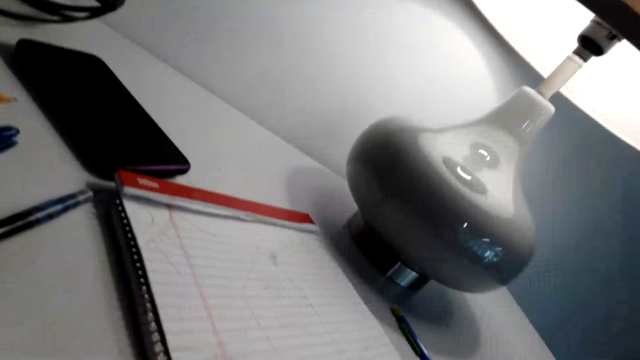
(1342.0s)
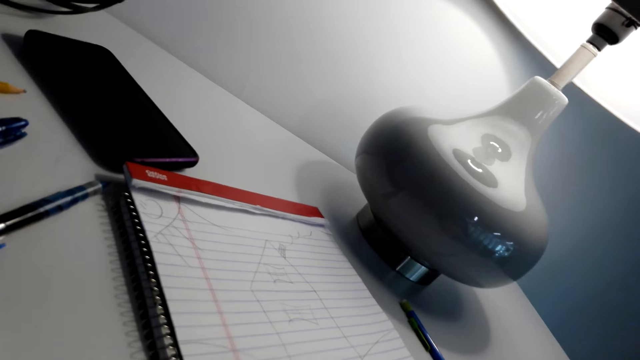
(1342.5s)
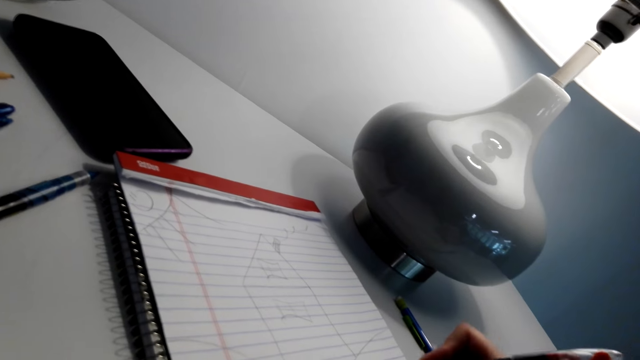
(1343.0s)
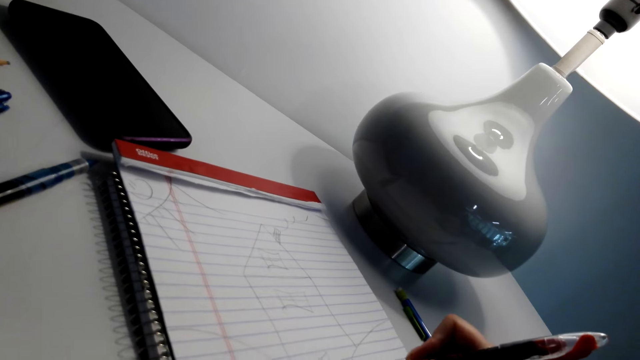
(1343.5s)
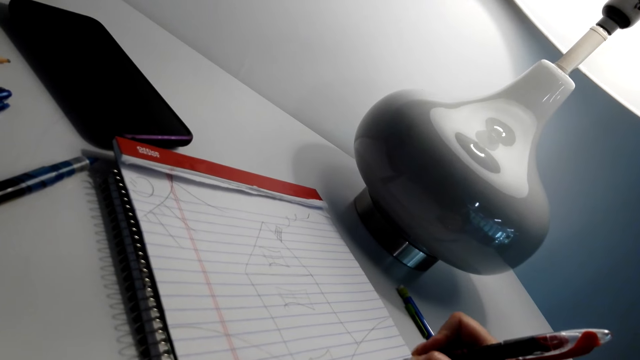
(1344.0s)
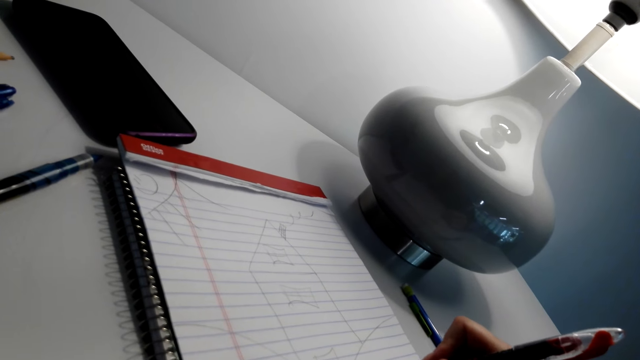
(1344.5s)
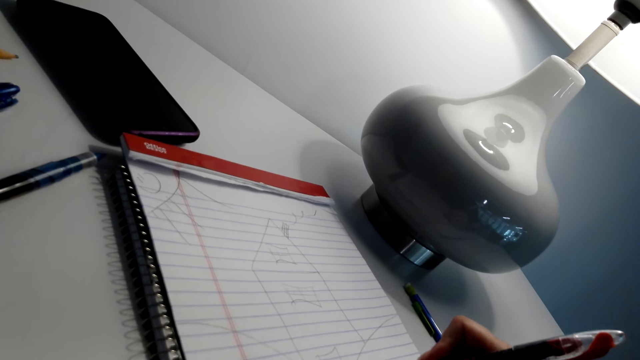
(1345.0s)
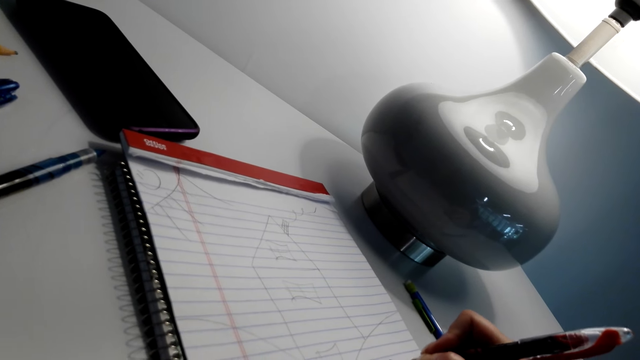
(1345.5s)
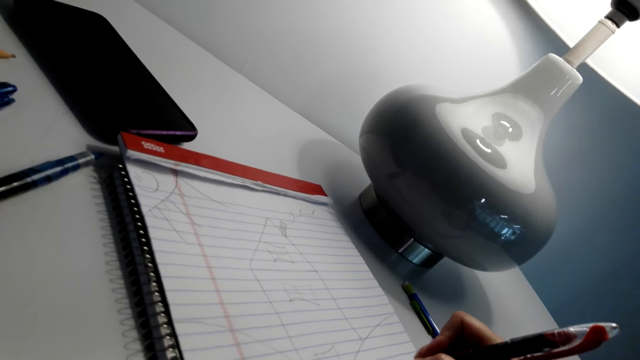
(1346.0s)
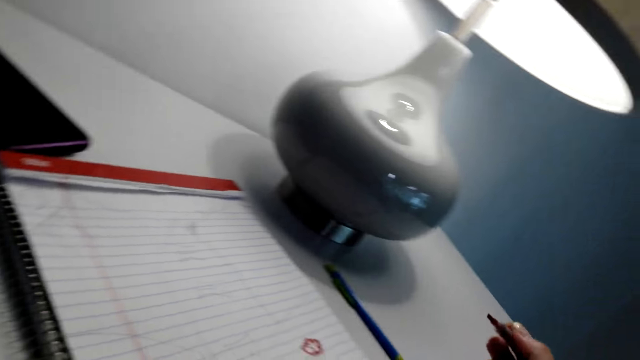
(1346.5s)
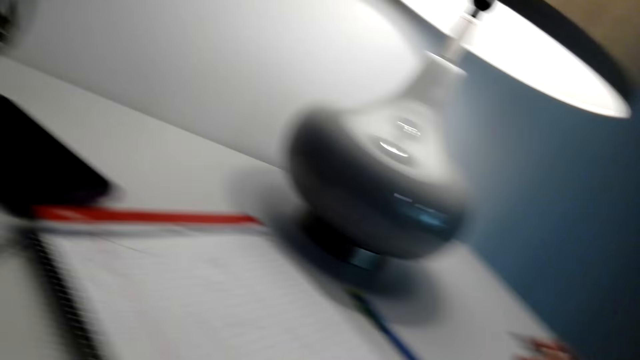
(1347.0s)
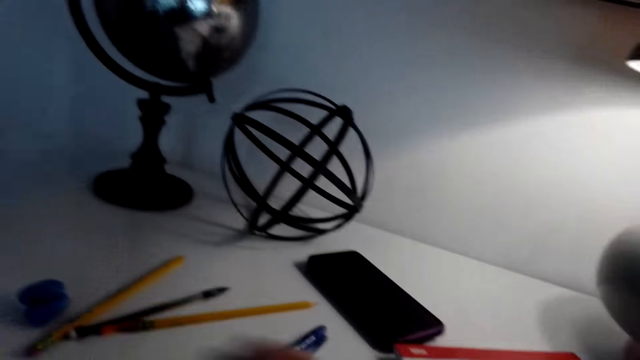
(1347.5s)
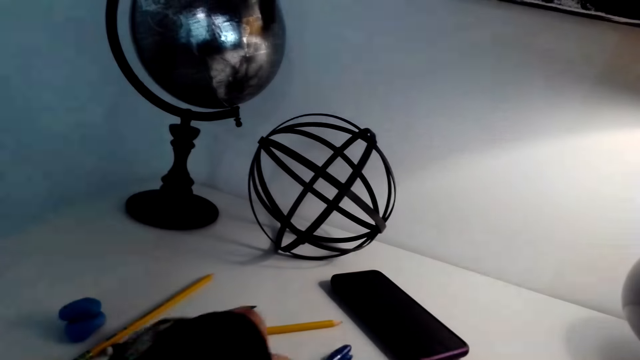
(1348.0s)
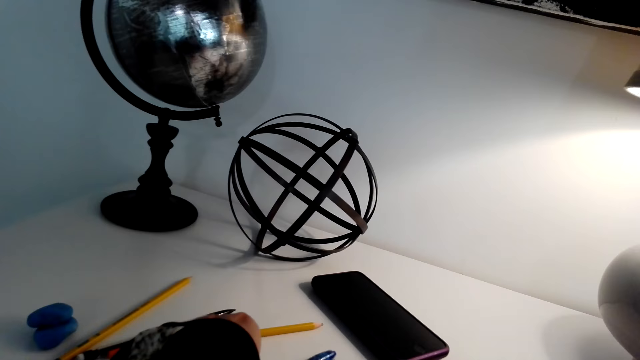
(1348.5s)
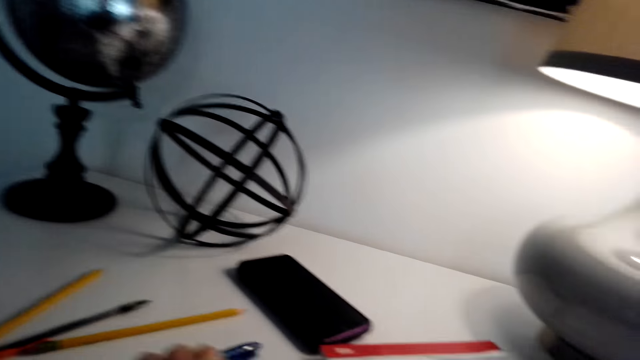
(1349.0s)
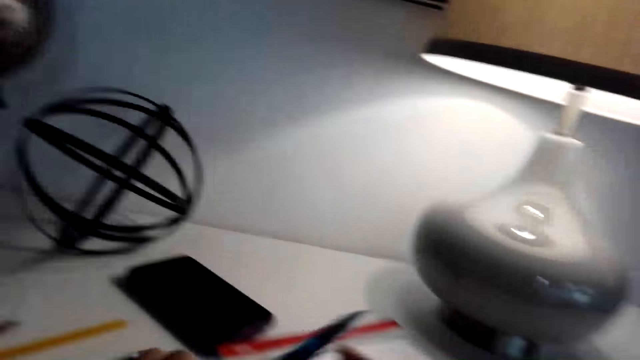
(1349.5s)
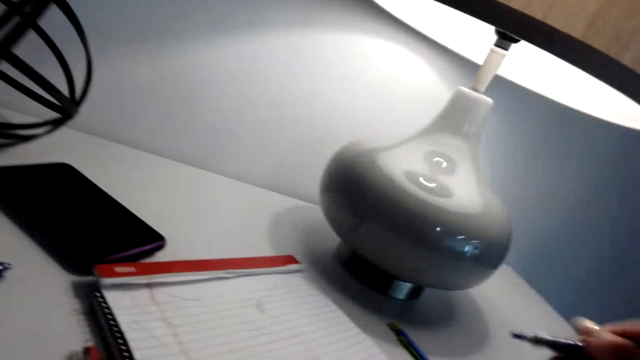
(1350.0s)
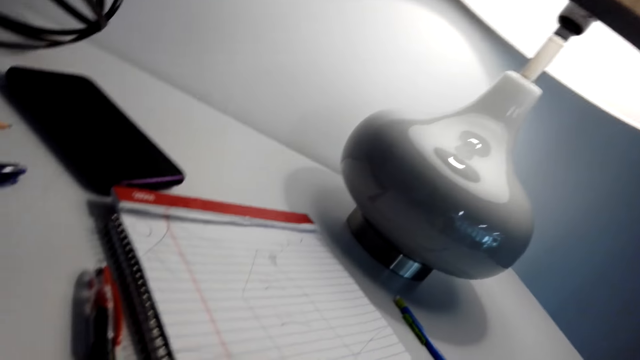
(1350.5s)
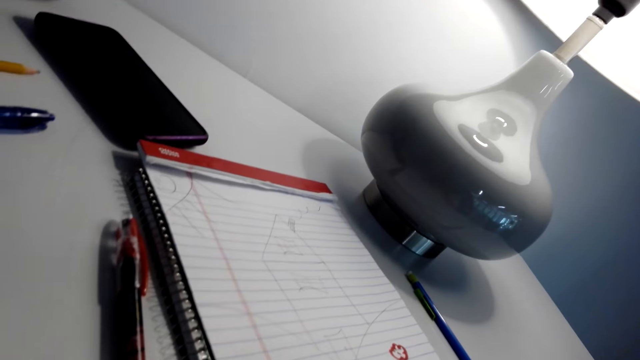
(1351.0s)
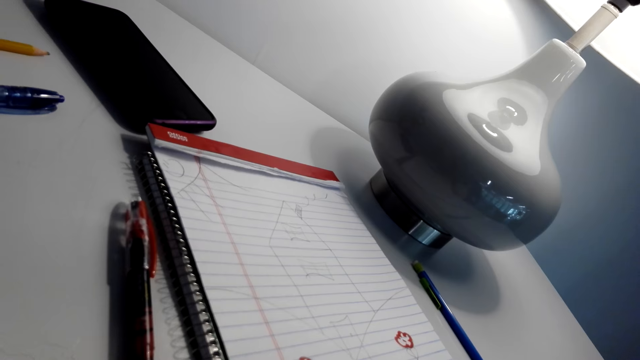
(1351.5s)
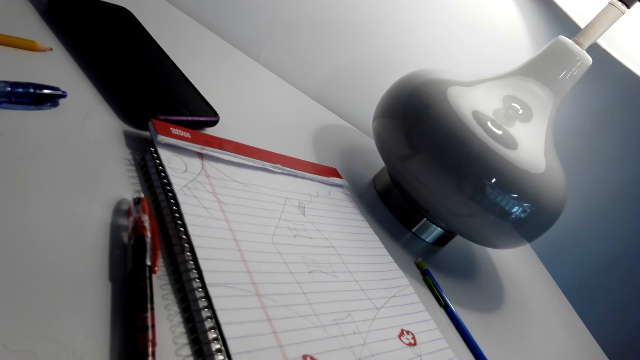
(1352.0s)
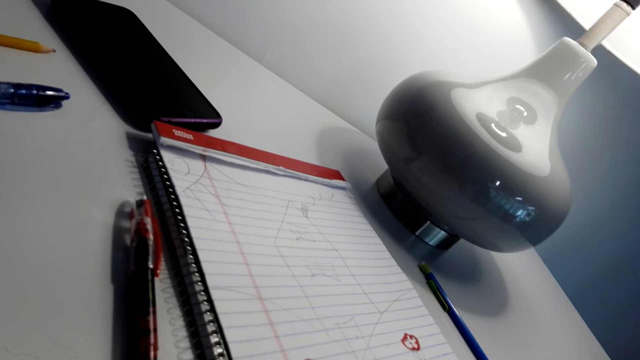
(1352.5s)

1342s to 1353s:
The camera wearer sings. They draw in a book. They pick a pen from the table.

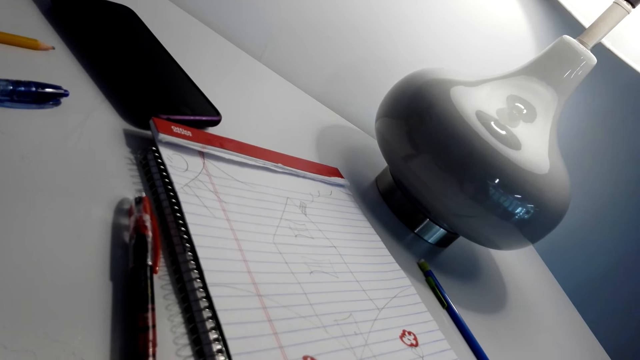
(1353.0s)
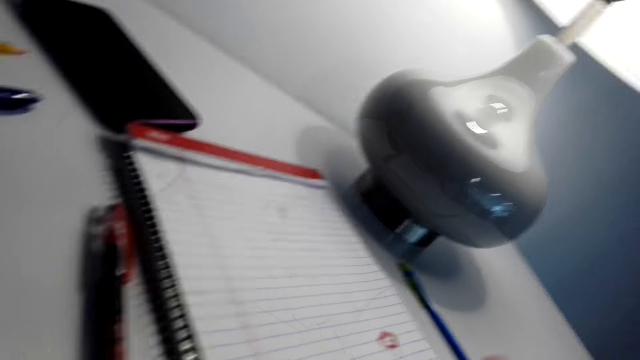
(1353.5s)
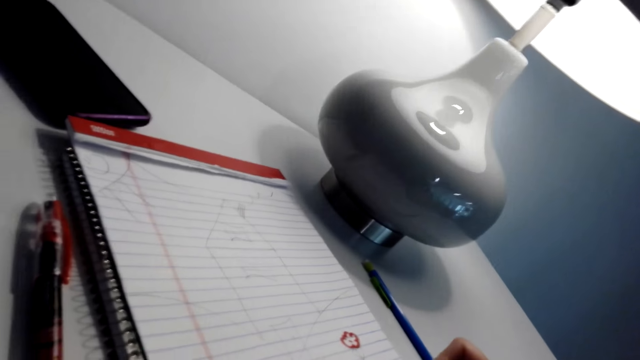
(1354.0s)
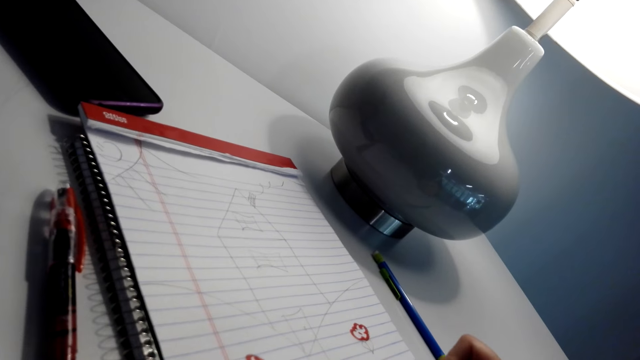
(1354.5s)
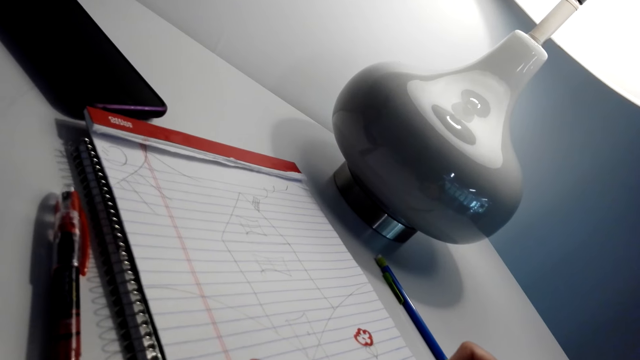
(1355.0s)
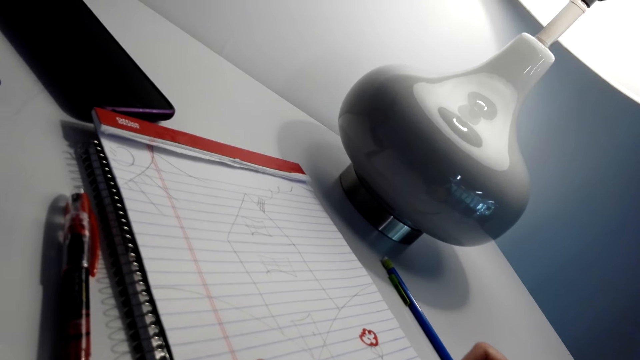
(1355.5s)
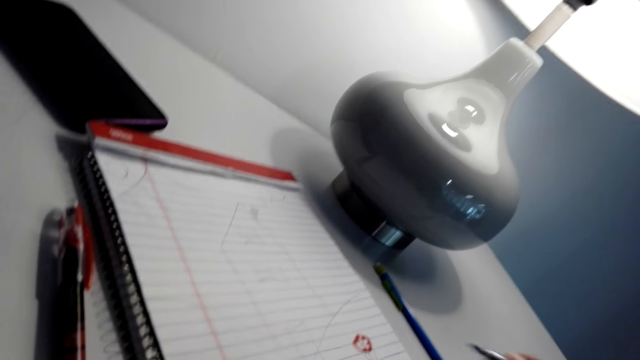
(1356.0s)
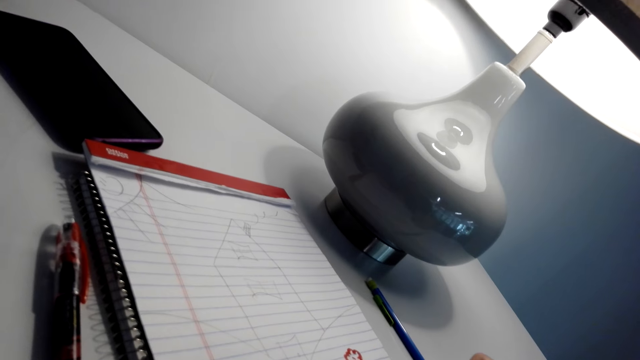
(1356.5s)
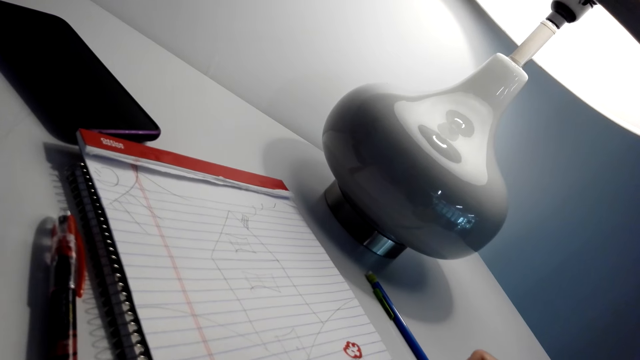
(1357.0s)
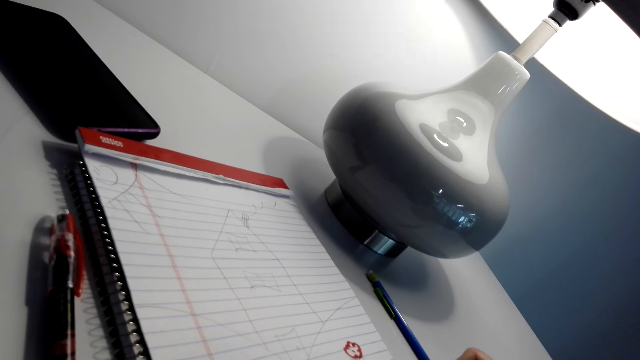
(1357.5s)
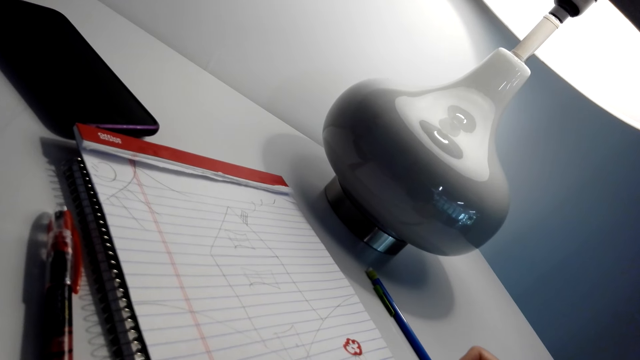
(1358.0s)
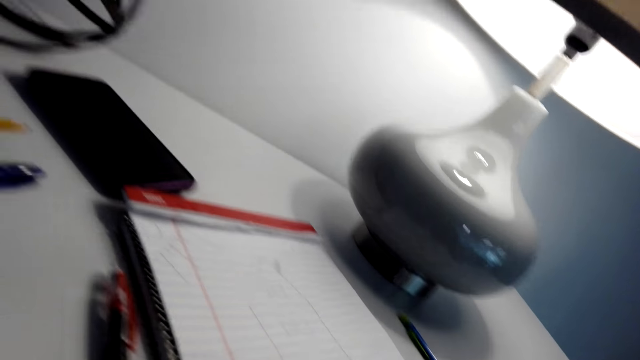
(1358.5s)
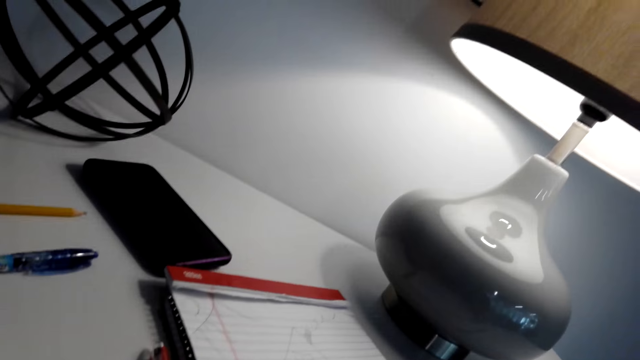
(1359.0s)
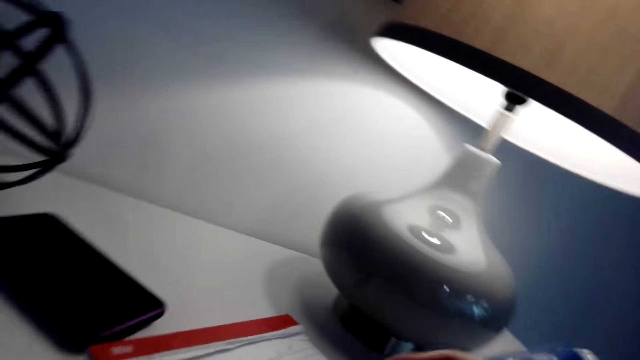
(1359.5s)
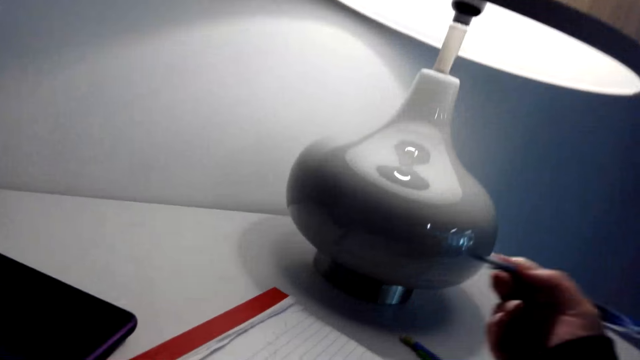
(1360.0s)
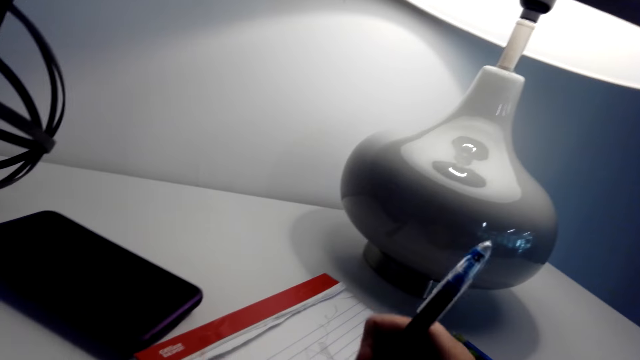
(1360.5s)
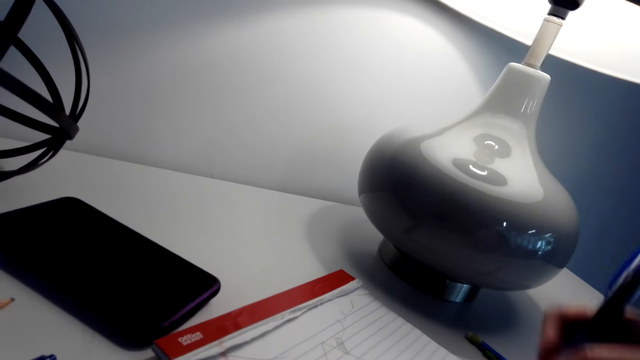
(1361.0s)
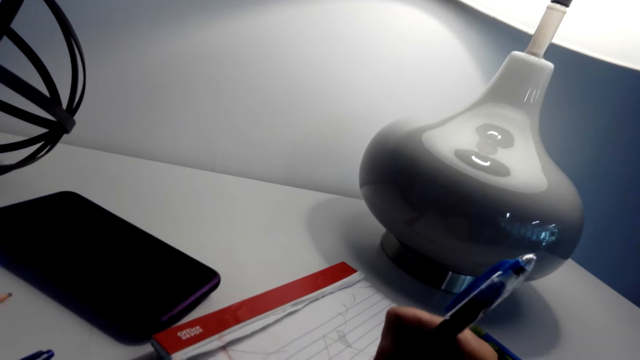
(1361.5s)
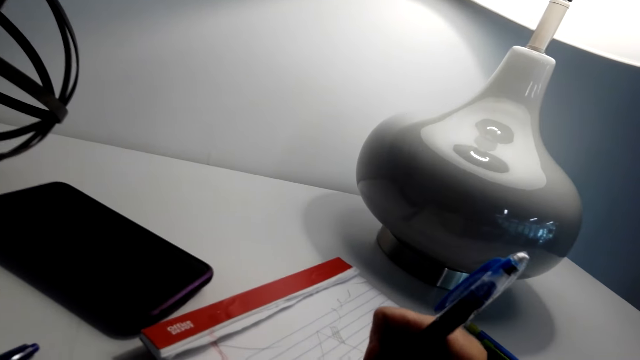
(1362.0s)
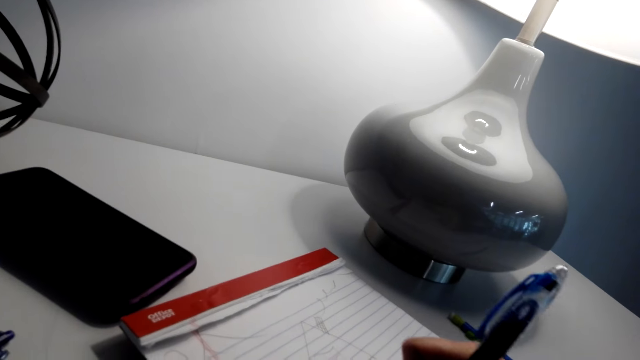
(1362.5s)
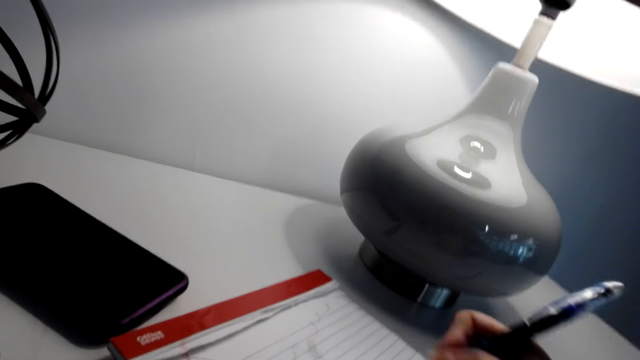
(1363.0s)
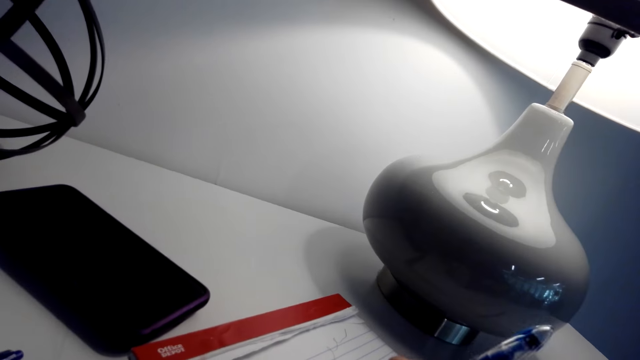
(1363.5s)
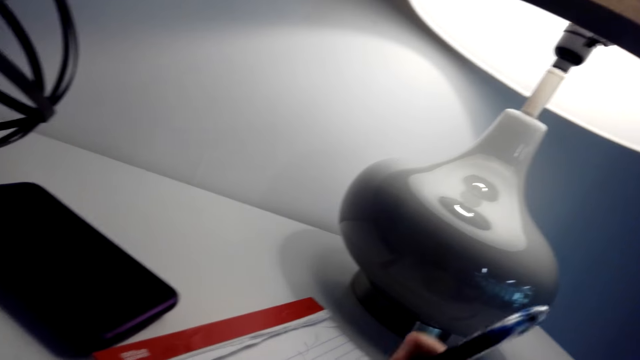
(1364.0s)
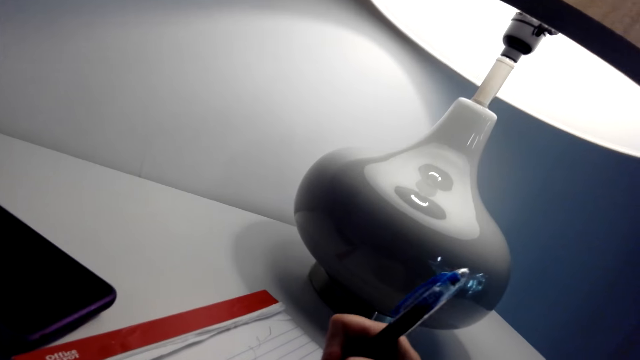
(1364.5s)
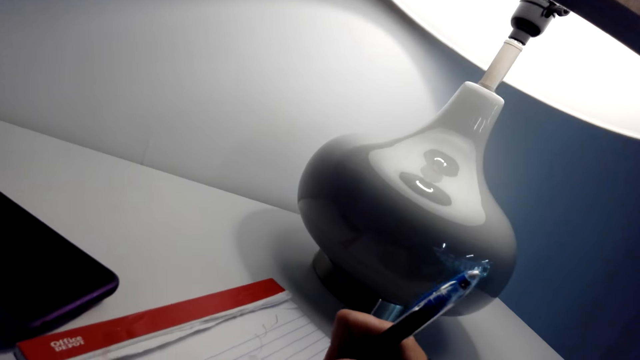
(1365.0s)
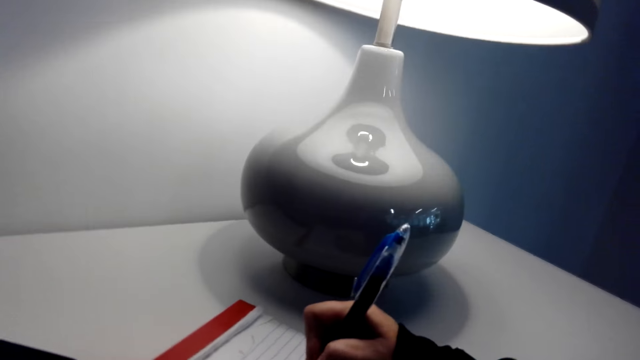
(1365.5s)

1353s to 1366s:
The camera wearer writes on the book. They sing. They draw in the book. They talk. They draw in the book.
